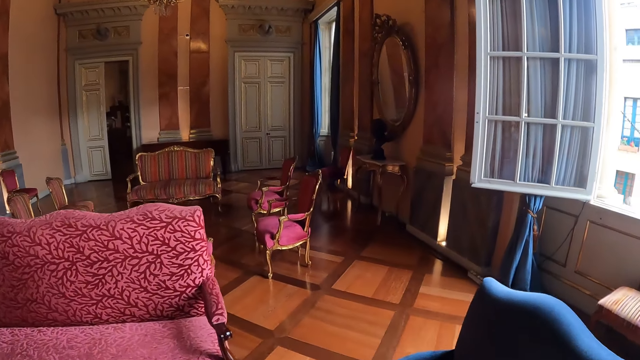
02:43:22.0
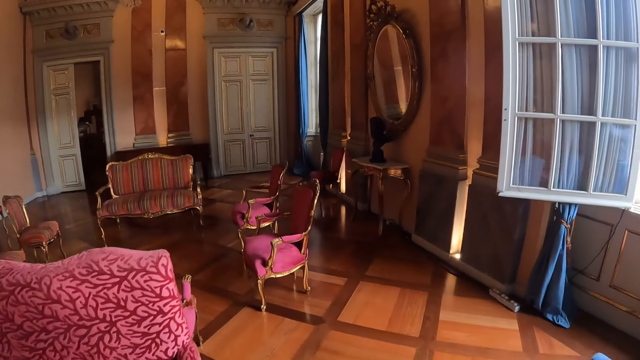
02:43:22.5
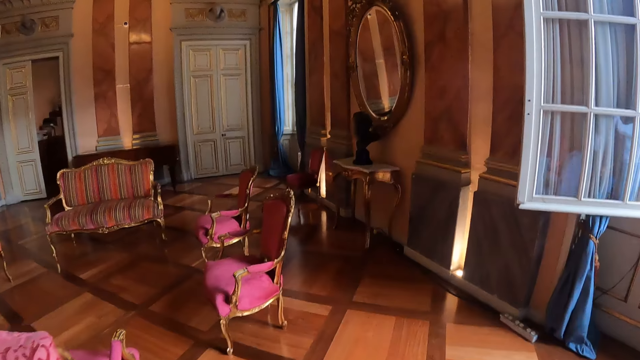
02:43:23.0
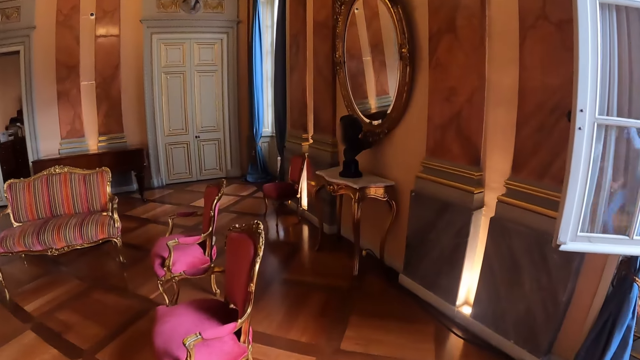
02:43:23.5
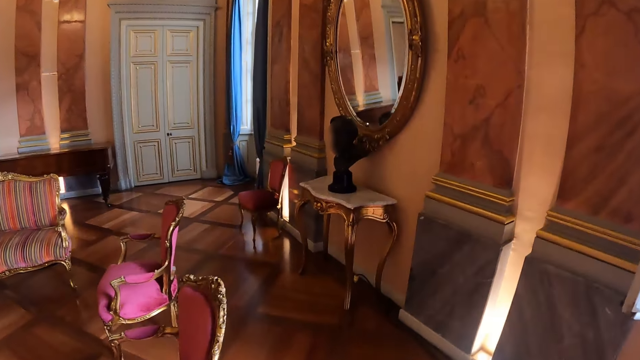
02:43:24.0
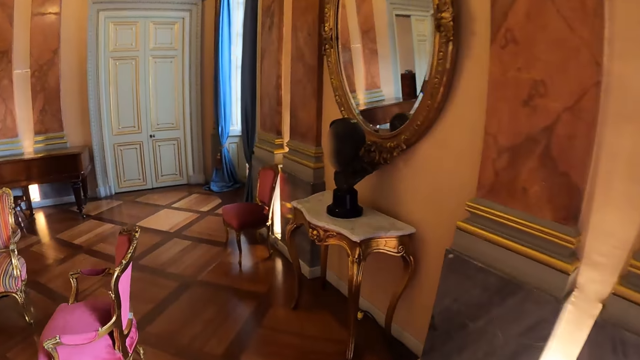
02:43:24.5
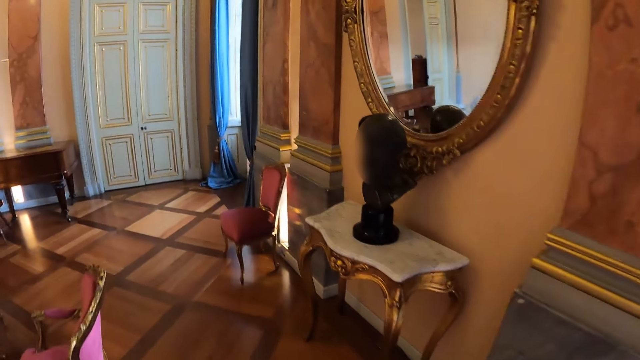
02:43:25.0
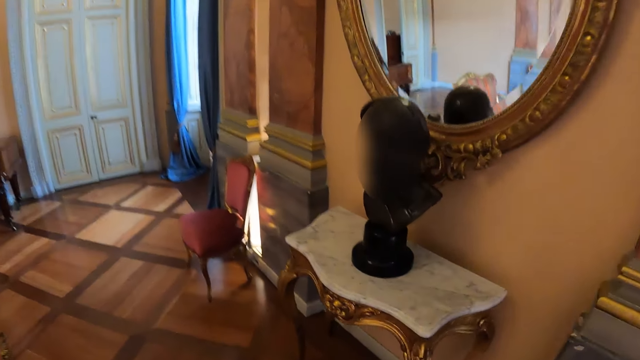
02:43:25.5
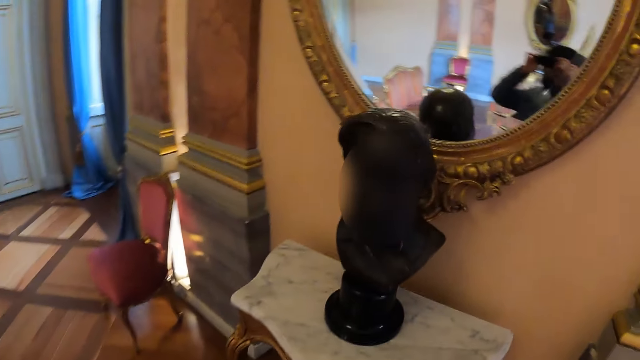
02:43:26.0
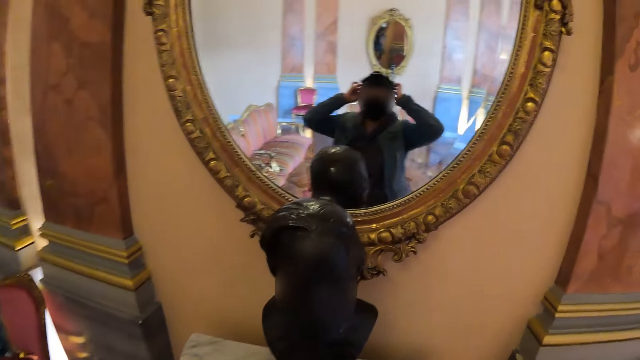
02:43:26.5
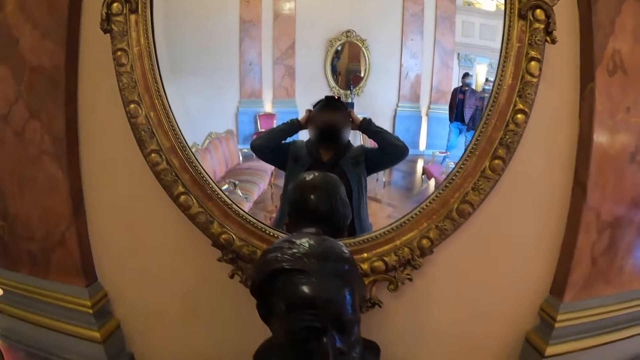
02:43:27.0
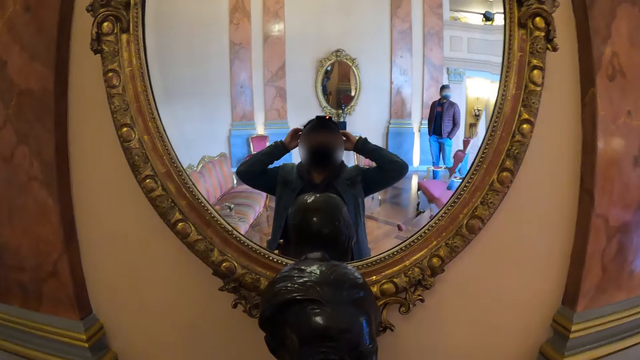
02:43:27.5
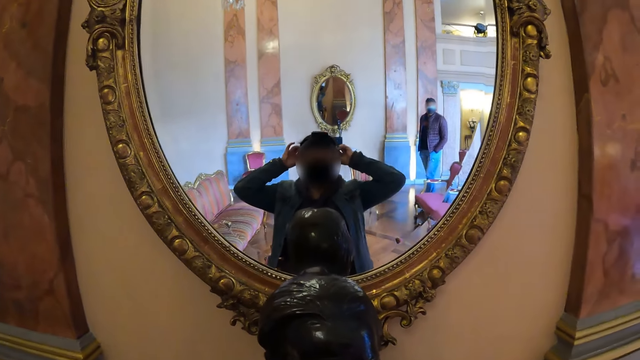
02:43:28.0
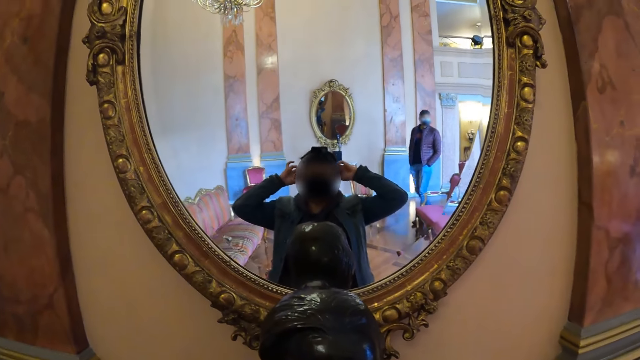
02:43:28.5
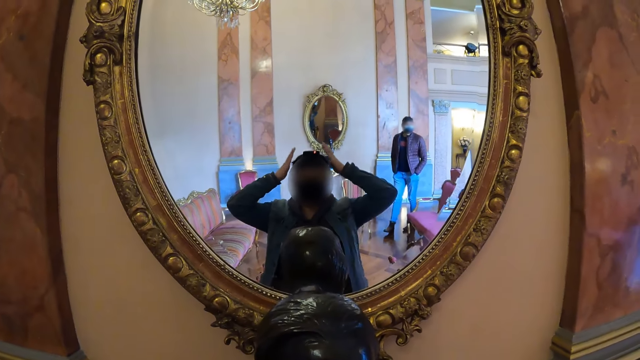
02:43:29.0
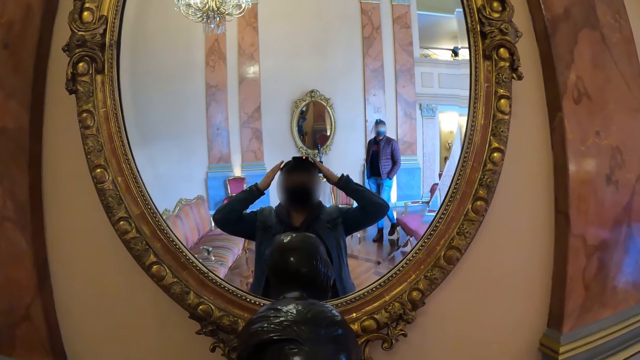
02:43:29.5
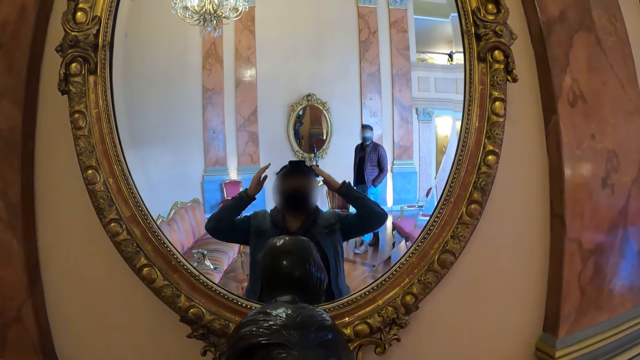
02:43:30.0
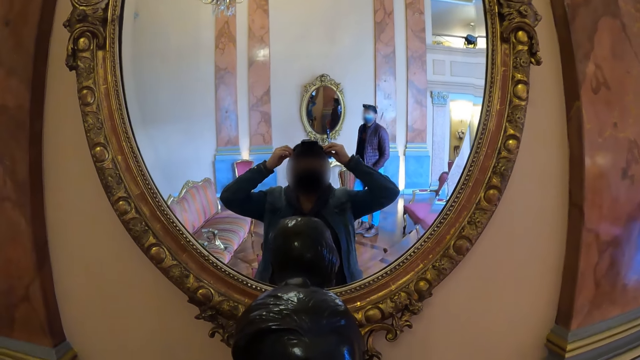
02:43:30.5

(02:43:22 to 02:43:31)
The camera wearer adjusts the camera. She looks at herself in the mirror.

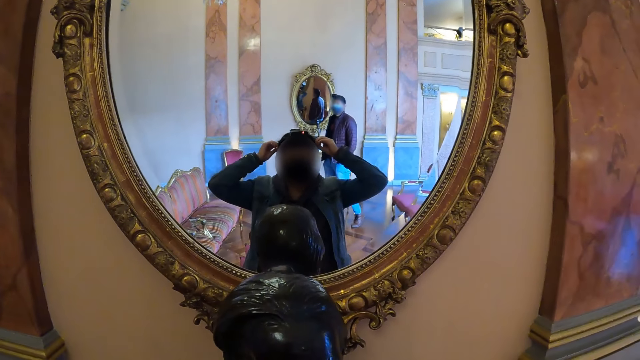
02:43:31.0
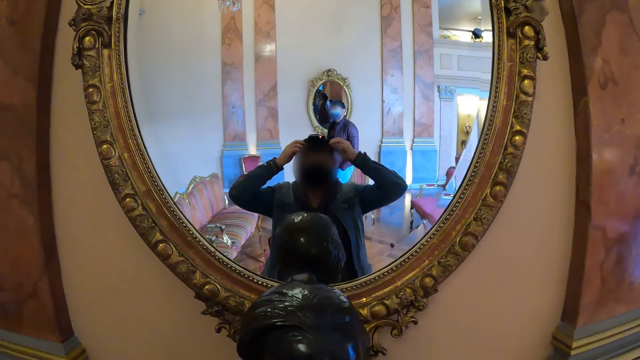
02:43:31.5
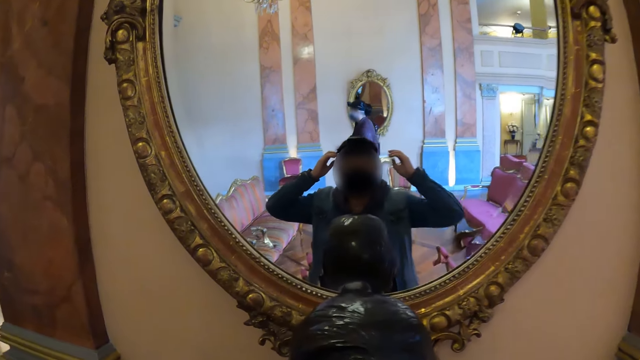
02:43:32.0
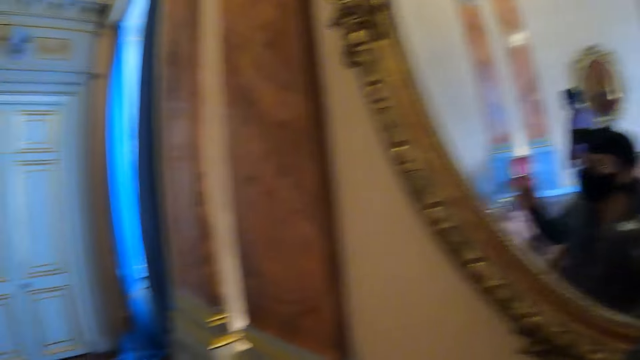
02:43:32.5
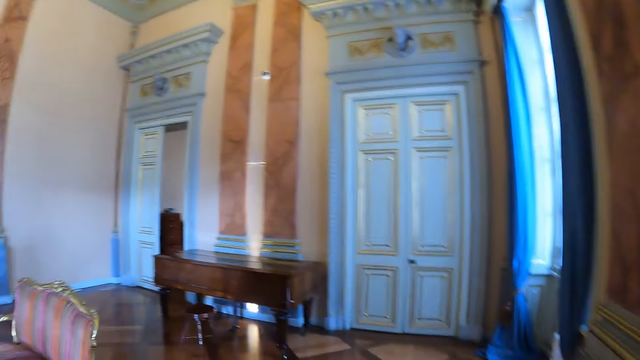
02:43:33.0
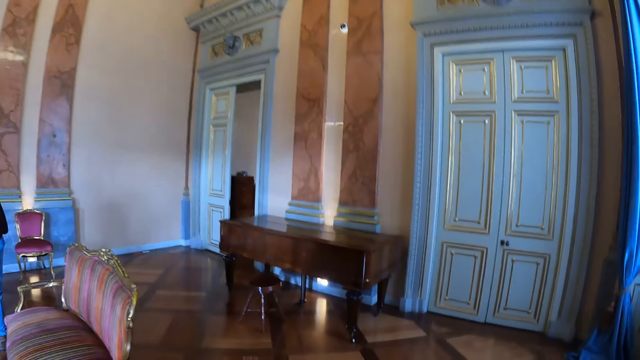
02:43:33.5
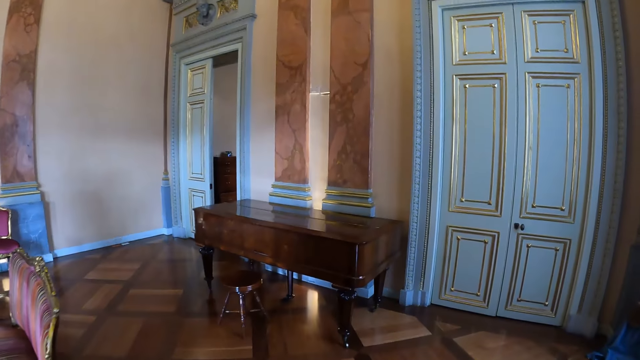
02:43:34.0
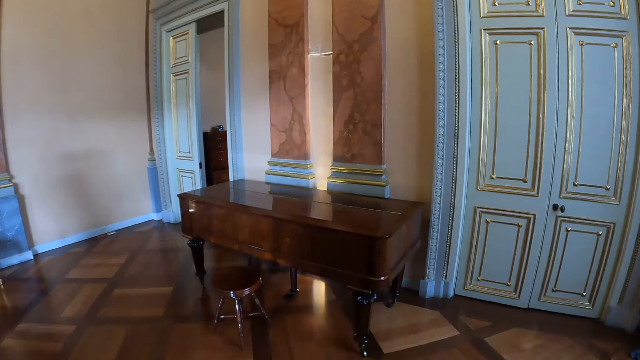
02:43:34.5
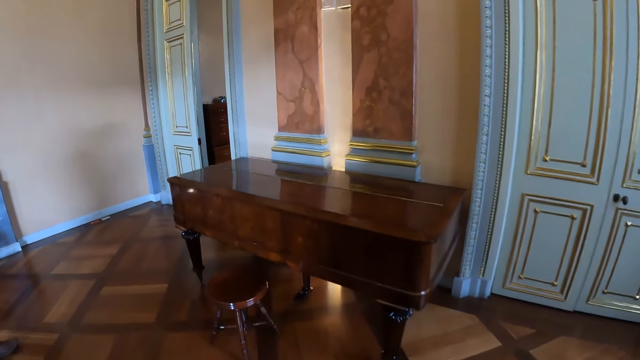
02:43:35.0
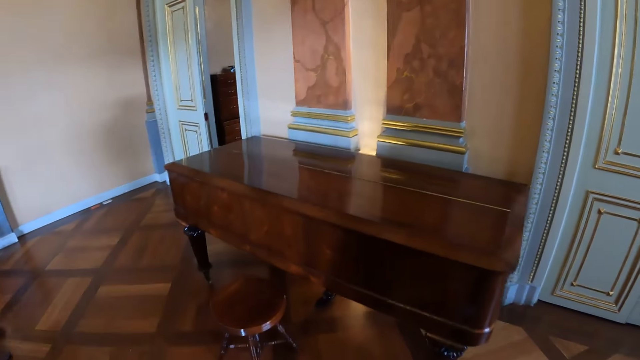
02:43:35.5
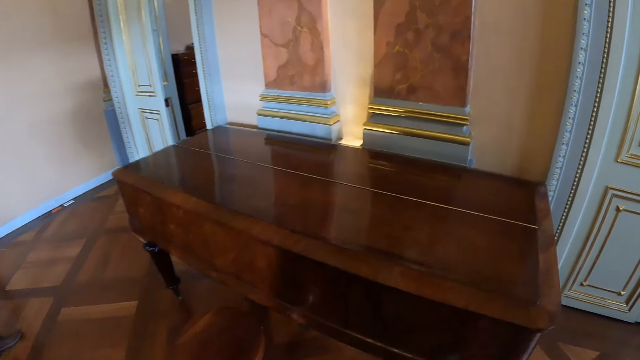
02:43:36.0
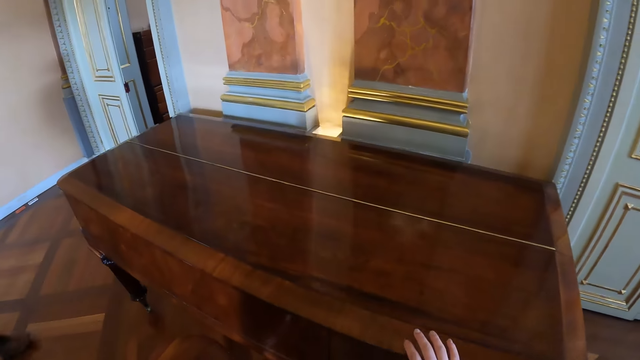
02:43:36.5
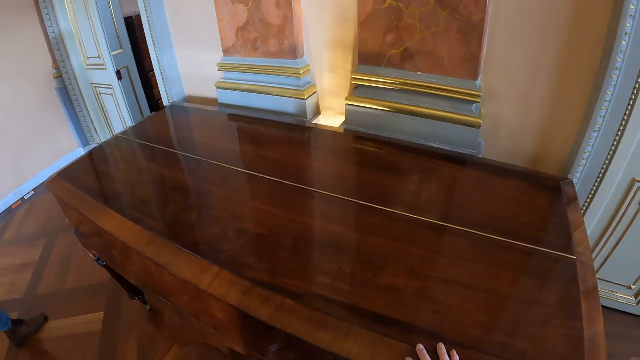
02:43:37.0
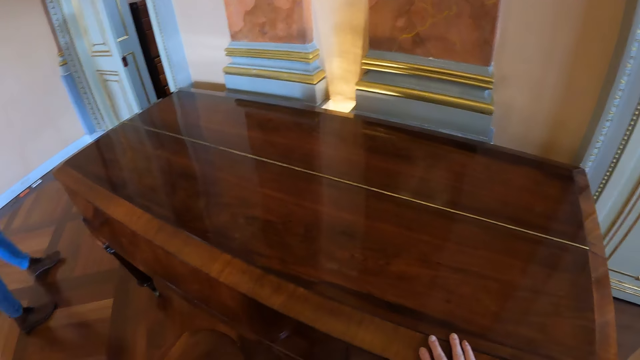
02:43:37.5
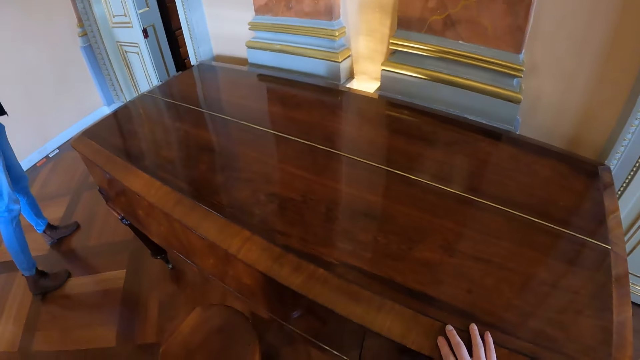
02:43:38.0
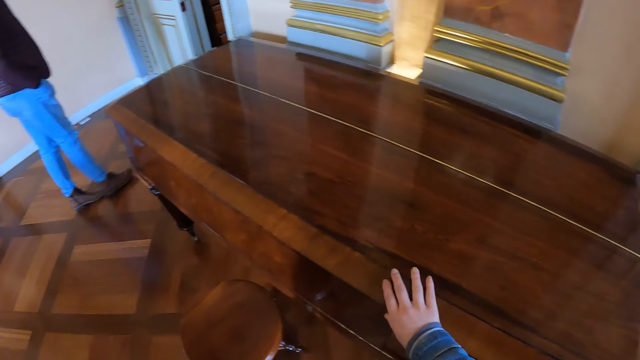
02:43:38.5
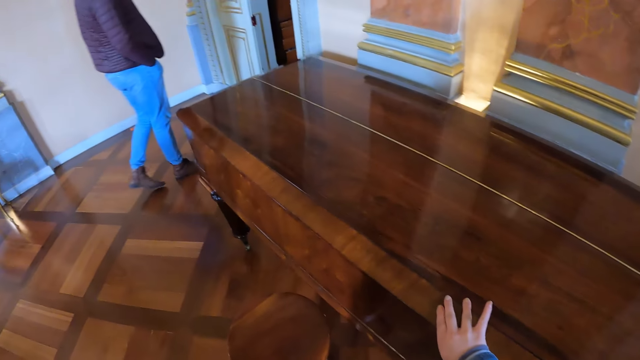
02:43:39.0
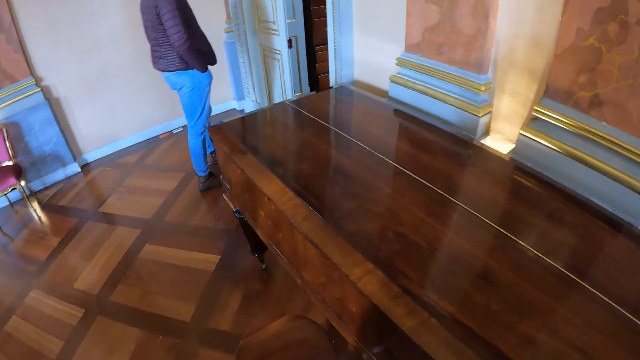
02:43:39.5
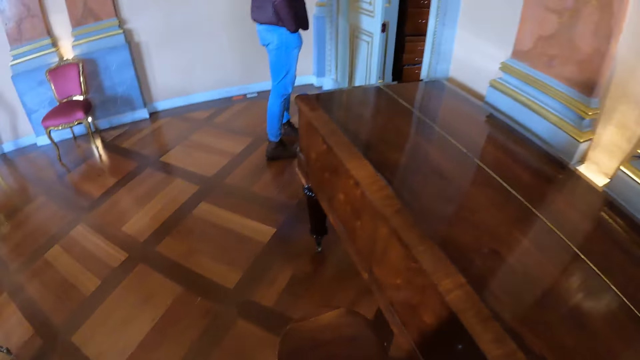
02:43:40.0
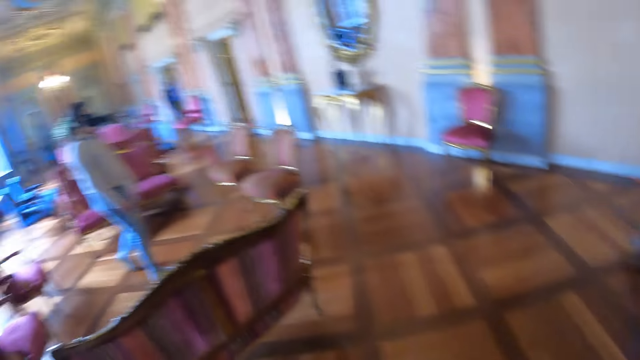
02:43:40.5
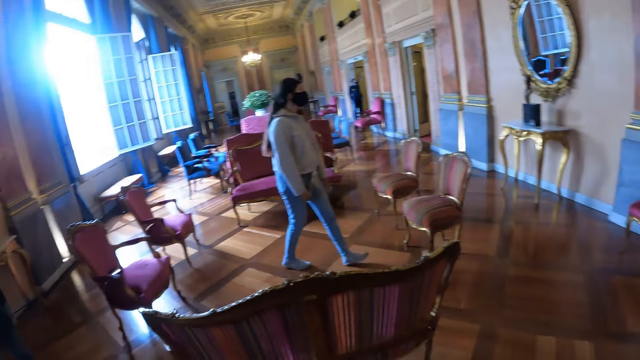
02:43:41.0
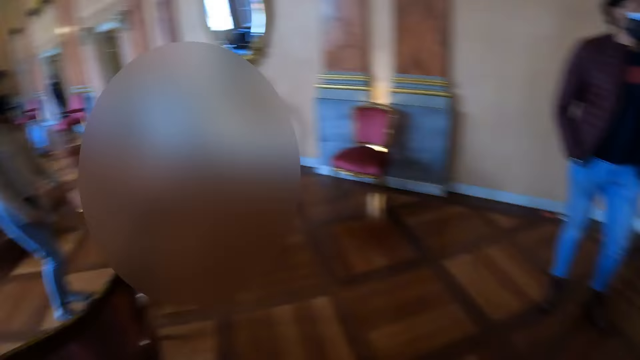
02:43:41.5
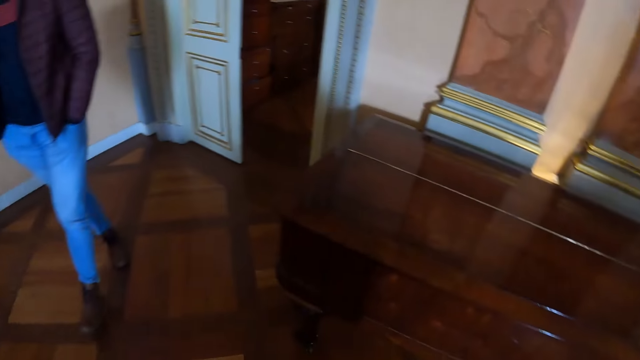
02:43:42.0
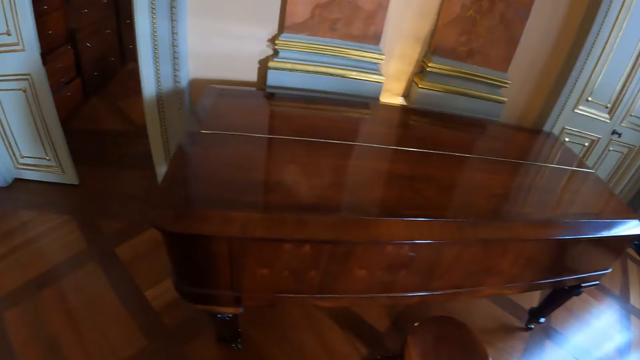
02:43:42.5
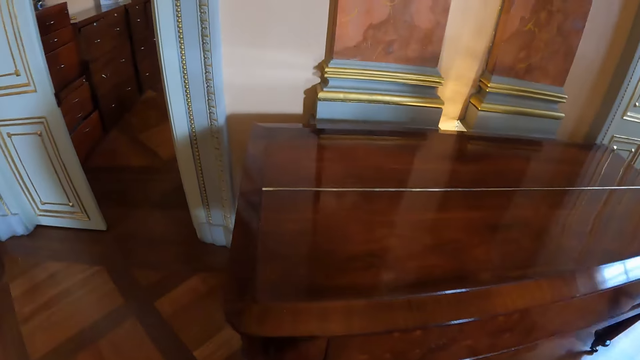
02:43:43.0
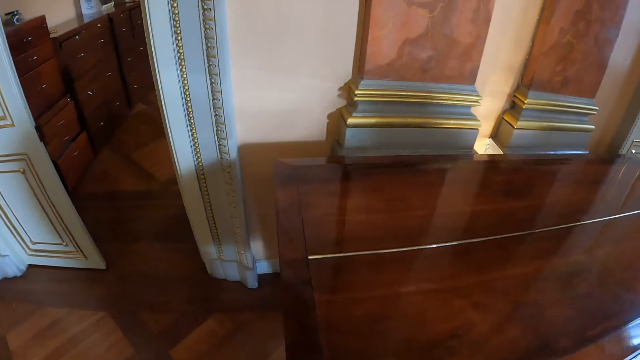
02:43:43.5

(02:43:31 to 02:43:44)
The camera wearer turns around. They walk in the theater. They hold the table with the hand. They touch the table. They walk in the house. They turn around.
